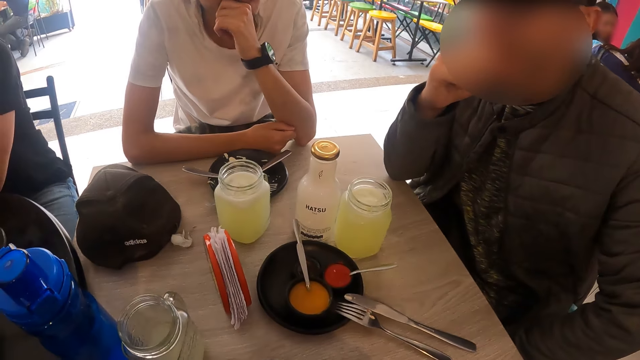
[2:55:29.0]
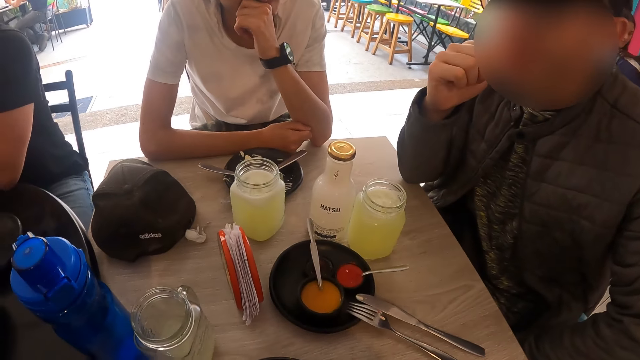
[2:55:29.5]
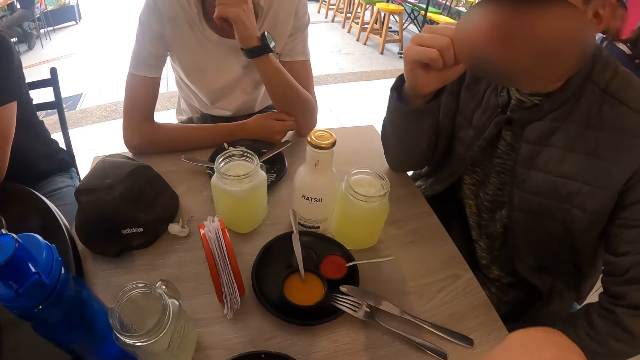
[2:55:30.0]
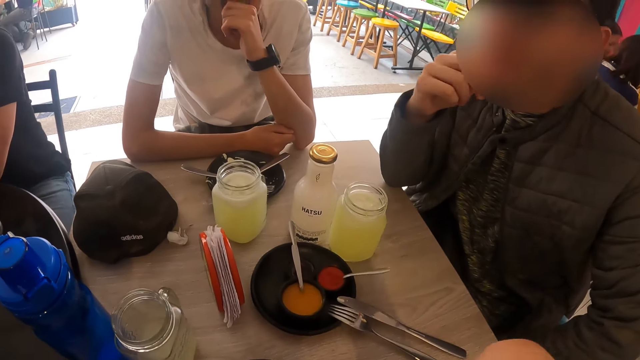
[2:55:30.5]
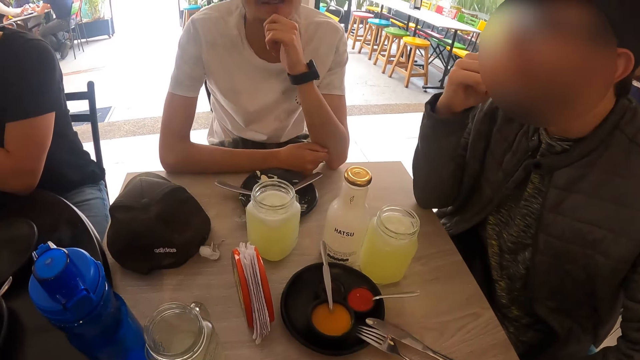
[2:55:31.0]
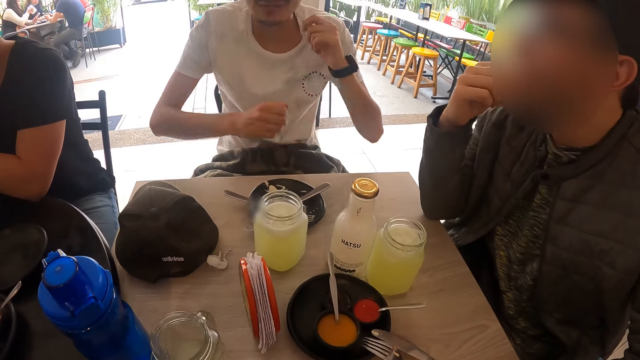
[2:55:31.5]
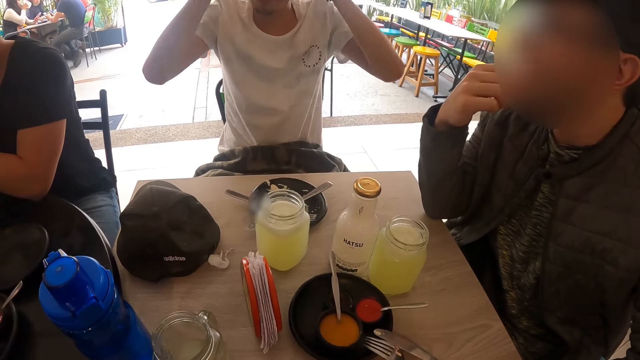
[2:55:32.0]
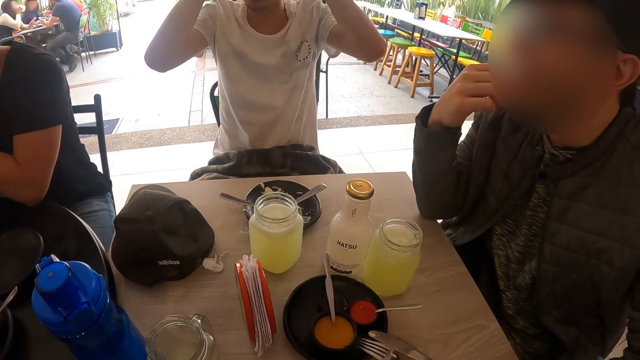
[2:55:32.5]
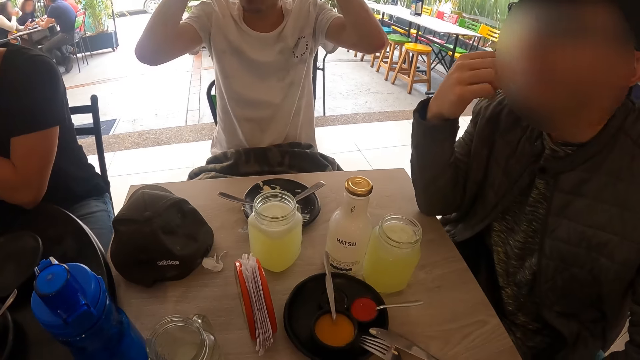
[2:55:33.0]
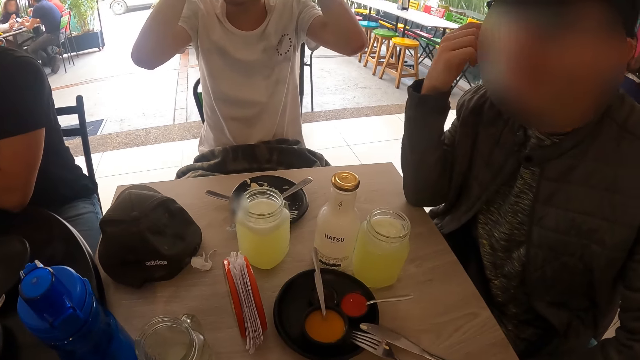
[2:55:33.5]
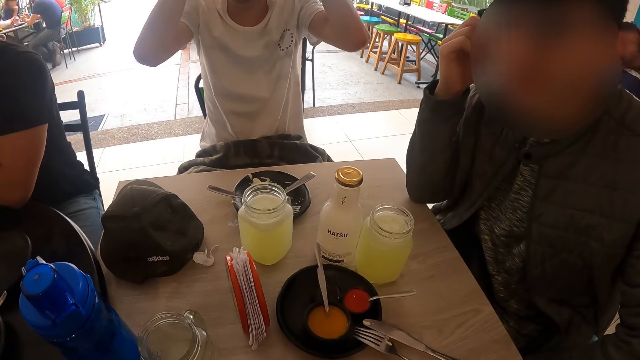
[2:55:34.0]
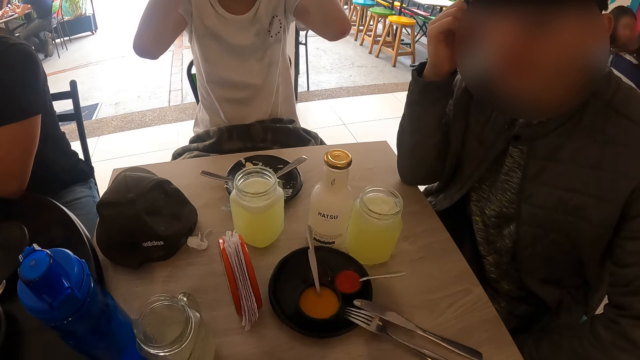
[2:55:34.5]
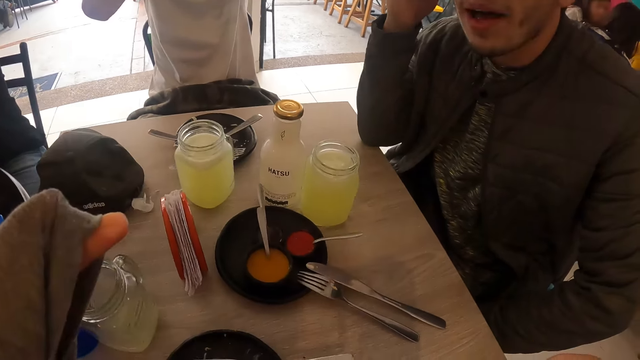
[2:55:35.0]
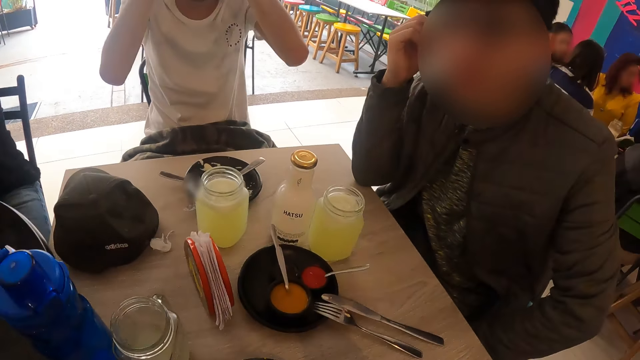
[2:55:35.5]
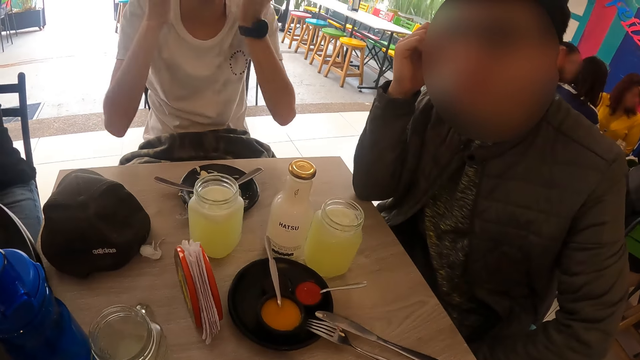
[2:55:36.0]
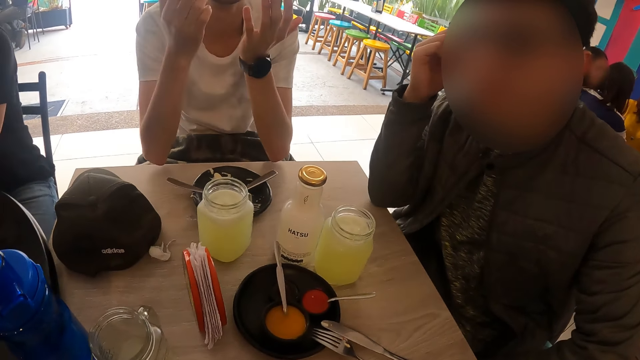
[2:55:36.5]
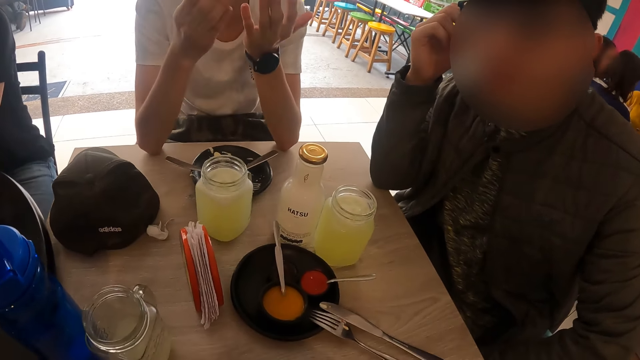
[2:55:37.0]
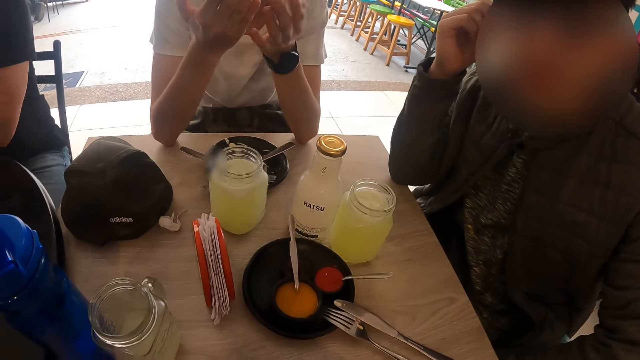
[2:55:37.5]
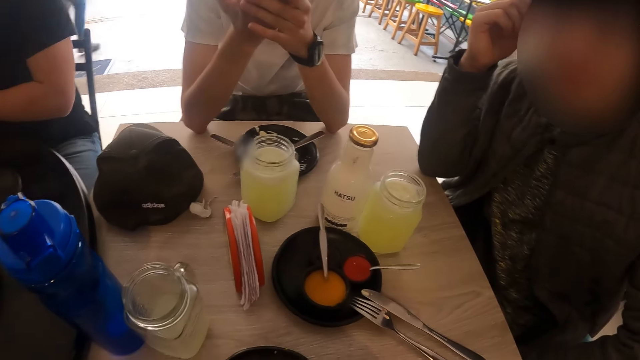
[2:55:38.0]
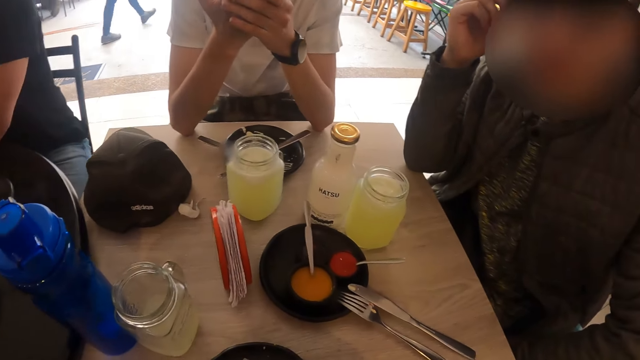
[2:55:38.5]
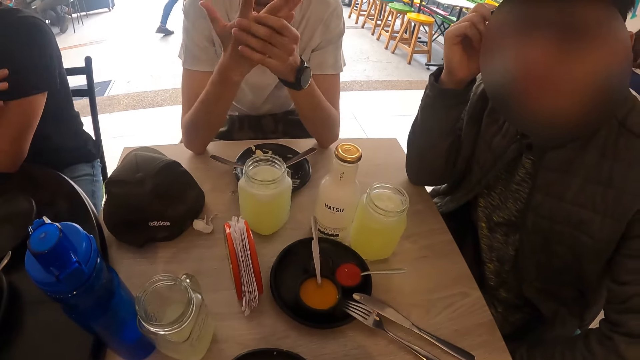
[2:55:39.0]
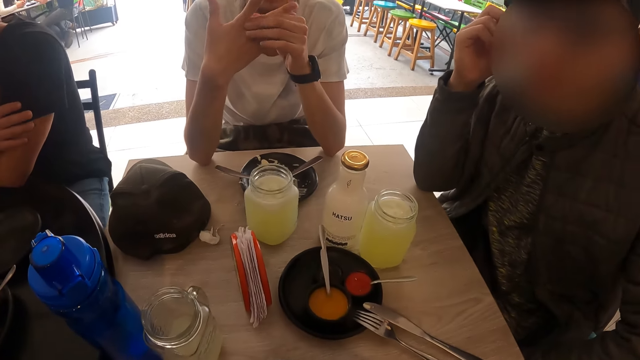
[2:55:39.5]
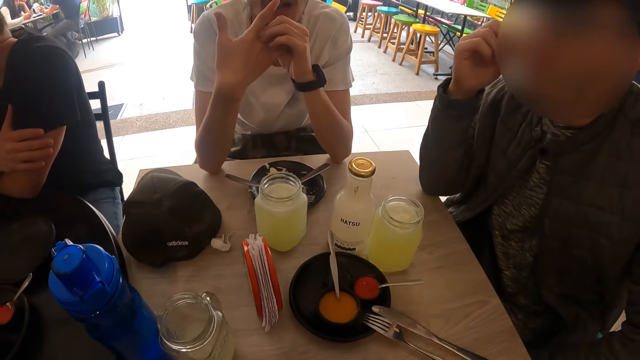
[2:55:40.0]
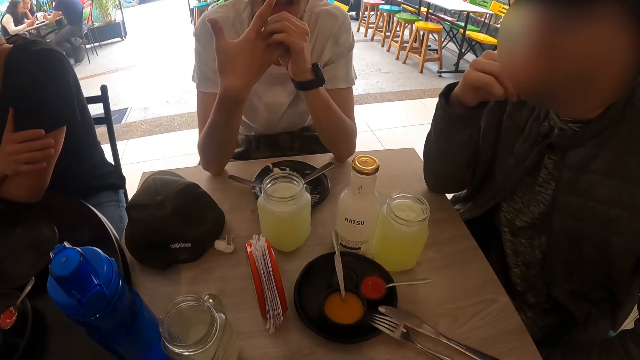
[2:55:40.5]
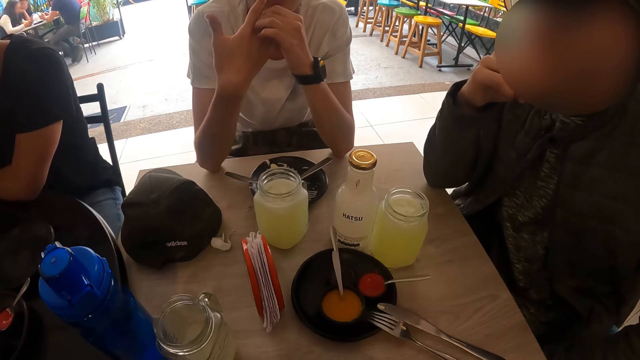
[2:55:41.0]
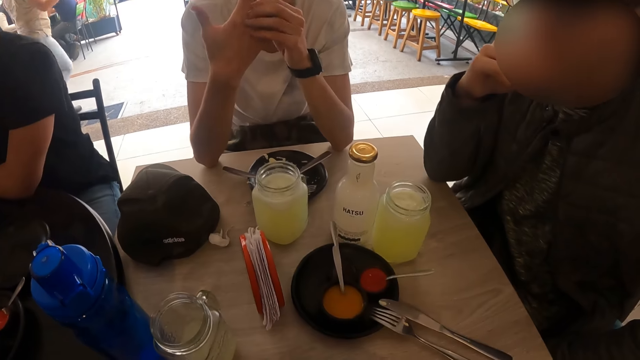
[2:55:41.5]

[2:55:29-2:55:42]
The camera wearer looks around. A man adjusts a camera on his head with both hands. Another man touches the pair of glasses on his face with his right hand. The camera wearer lifts up a hand. They look around. They look around again.

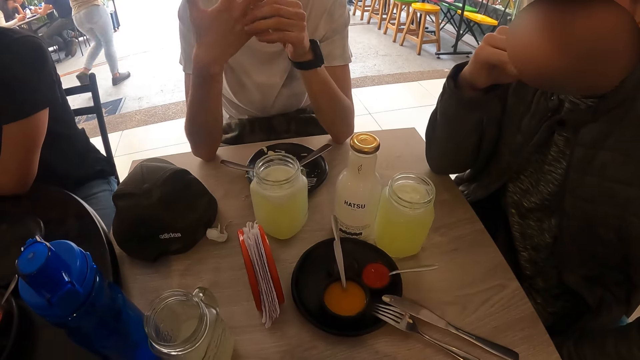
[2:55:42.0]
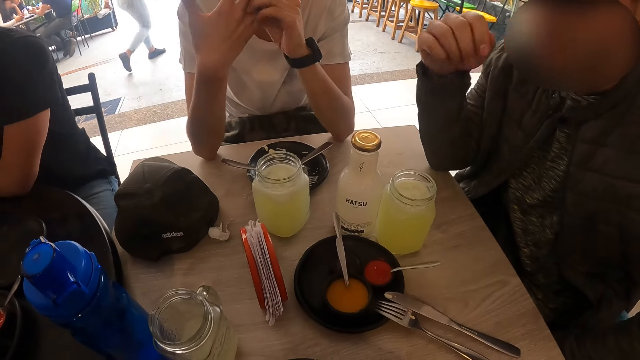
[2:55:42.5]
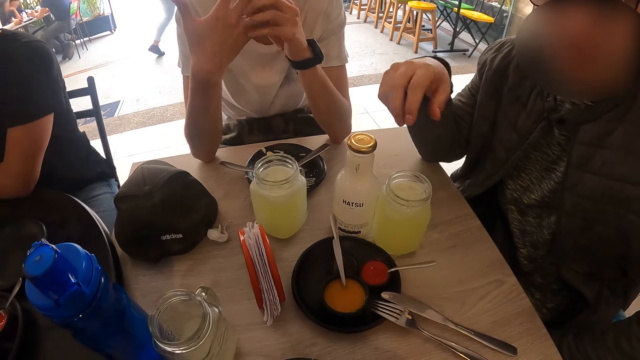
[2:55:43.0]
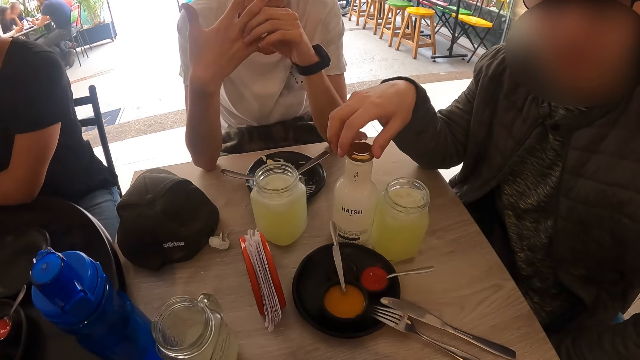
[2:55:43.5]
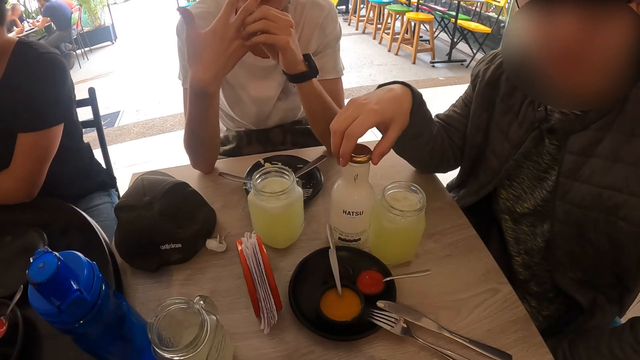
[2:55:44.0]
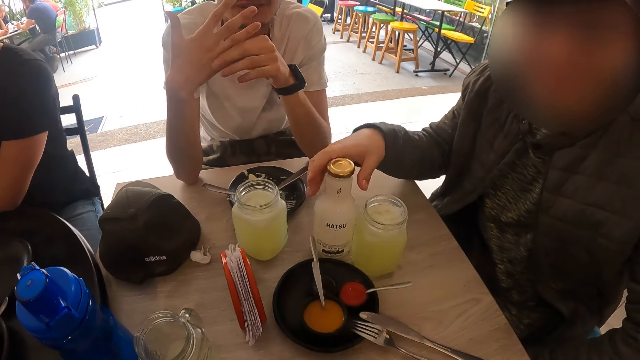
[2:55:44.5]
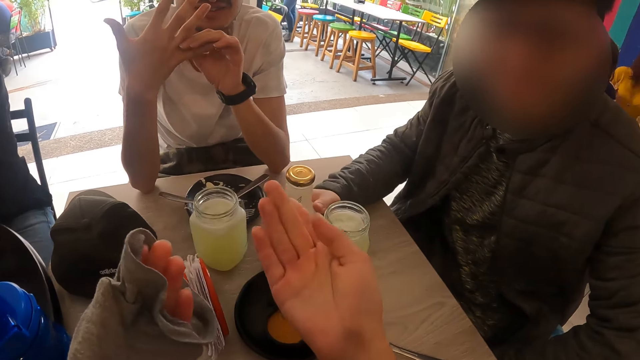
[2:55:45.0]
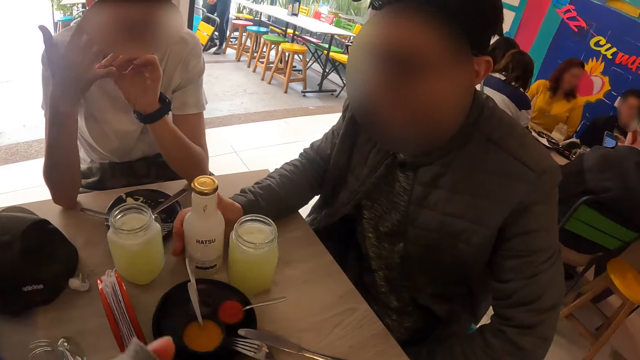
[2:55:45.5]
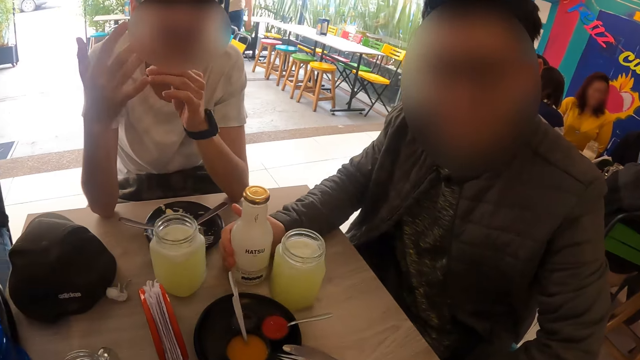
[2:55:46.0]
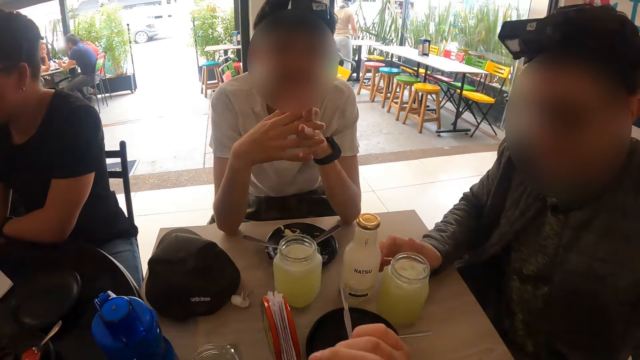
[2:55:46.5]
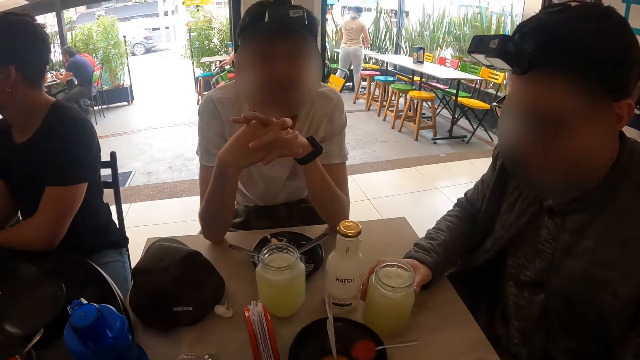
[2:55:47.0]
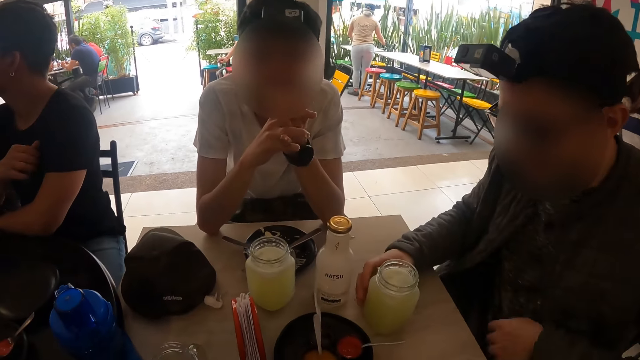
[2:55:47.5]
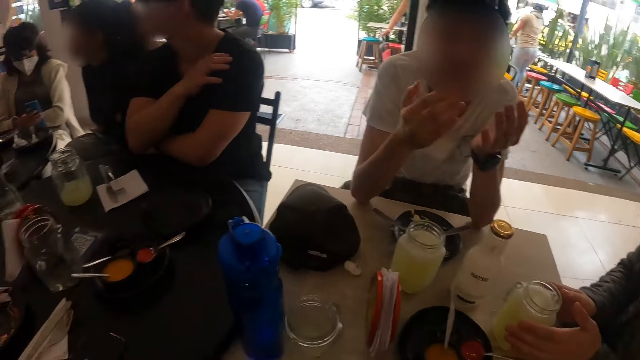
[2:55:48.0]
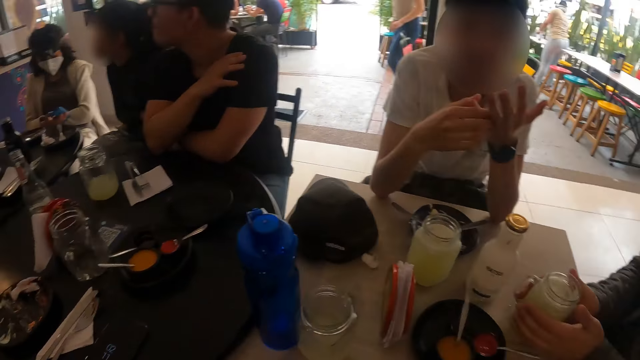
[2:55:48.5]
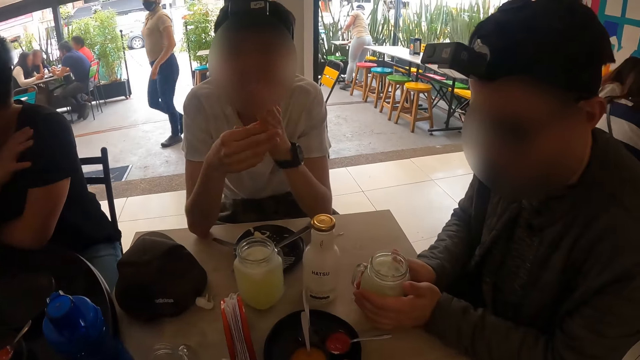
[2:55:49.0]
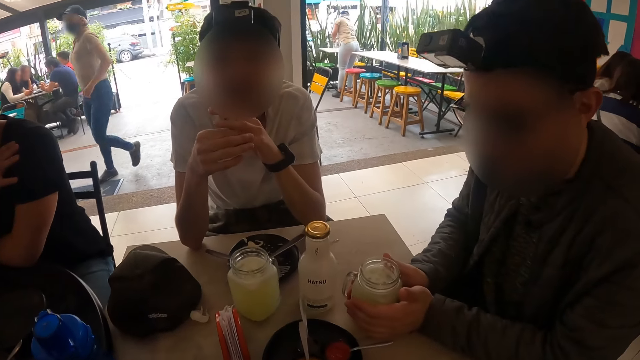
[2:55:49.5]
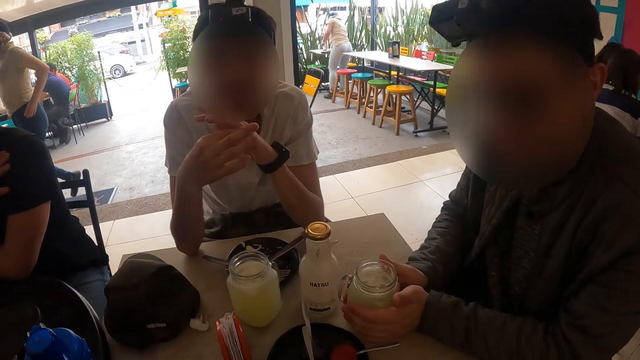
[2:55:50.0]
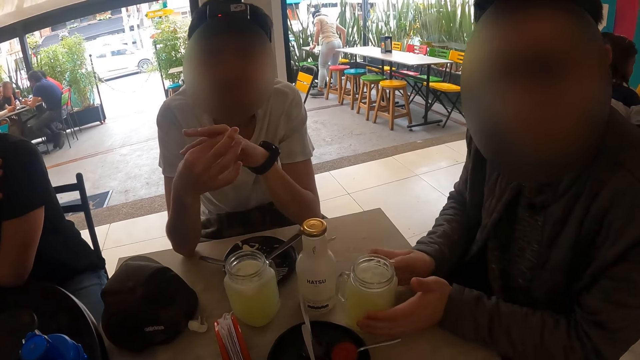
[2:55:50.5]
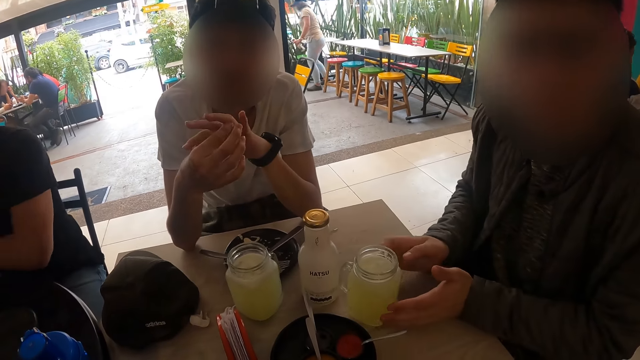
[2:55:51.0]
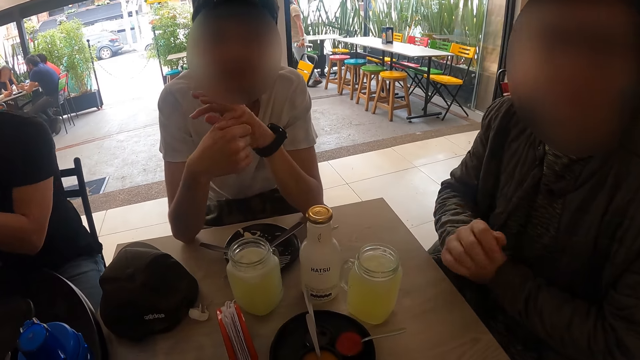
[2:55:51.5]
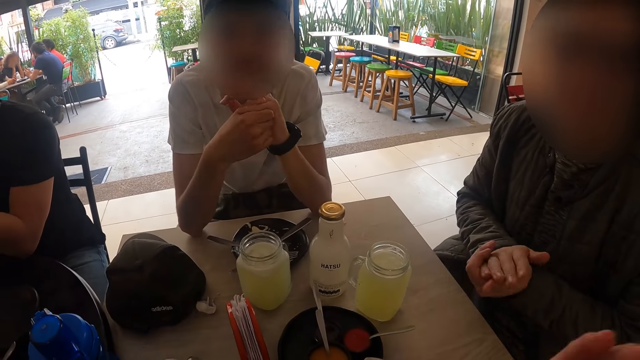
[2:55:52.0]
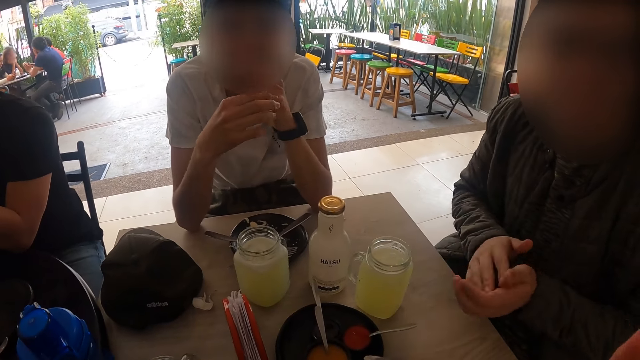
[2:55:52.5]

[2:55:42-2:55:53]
A man holds the bottle of drink on the table with his right hand. The camera wearer points his right hand at another man. He lifts up a hand. The first man moves the bottle of drink on the table with his right hand. Another man puts his fingers together. Another man touches a cup of lemonade on the table with his right hand. He touches the cup of lemonade on the table with both hands. The camera wearer looks around. The man with the cup rubs both hands together, touches his hands and claps his hands.
